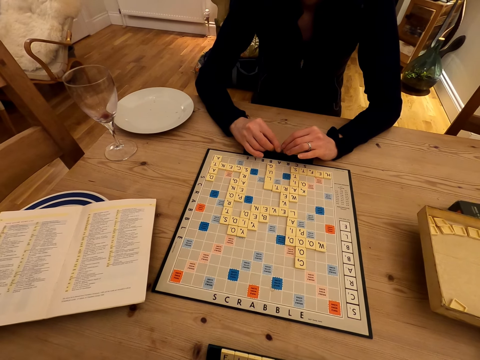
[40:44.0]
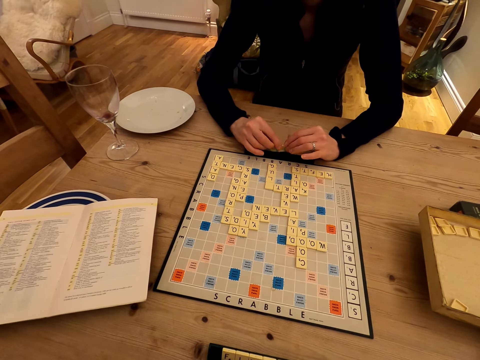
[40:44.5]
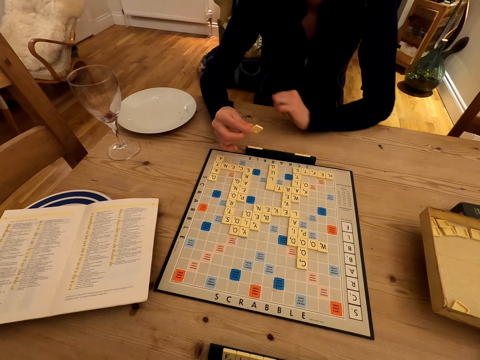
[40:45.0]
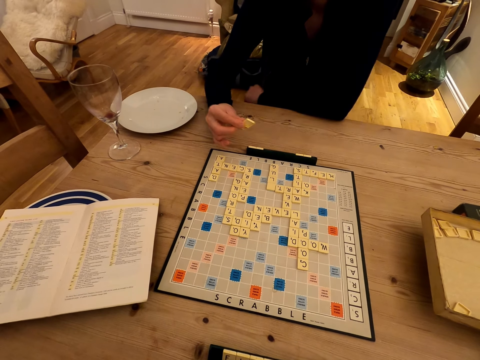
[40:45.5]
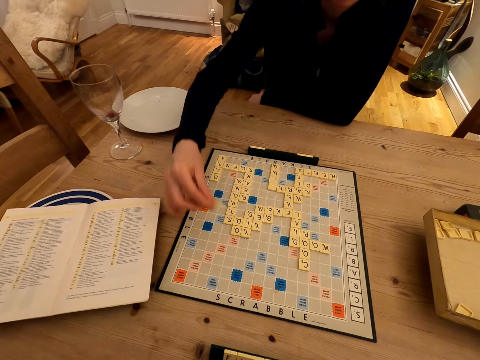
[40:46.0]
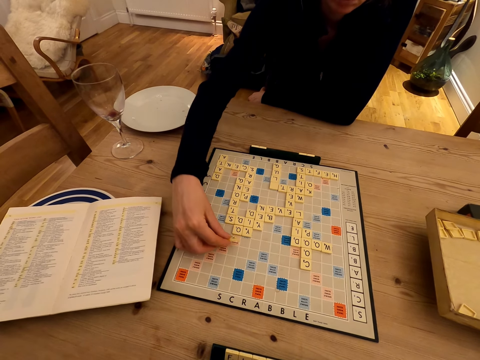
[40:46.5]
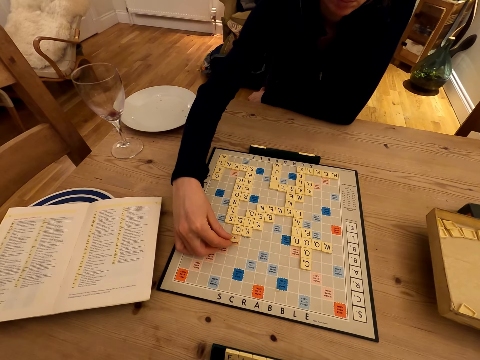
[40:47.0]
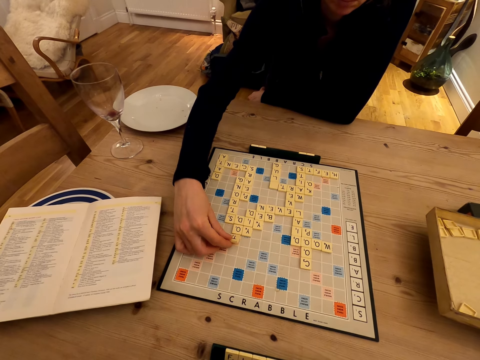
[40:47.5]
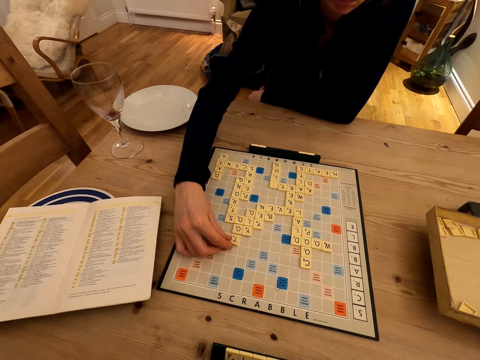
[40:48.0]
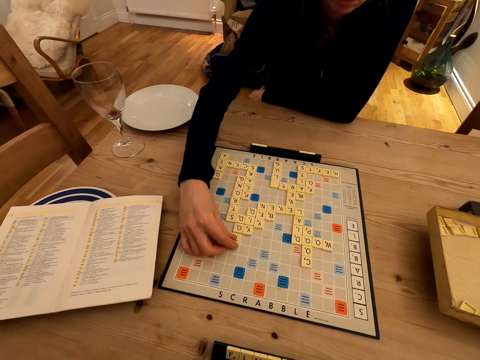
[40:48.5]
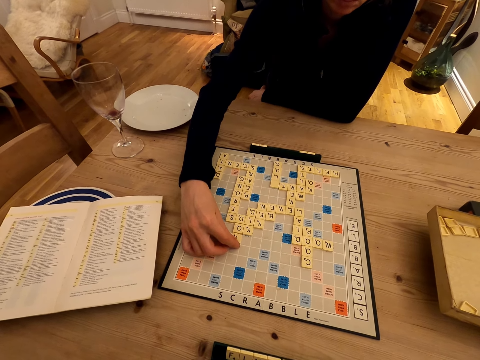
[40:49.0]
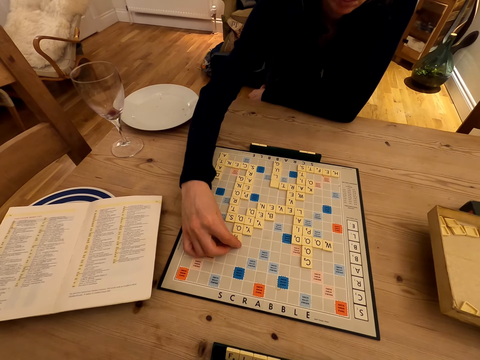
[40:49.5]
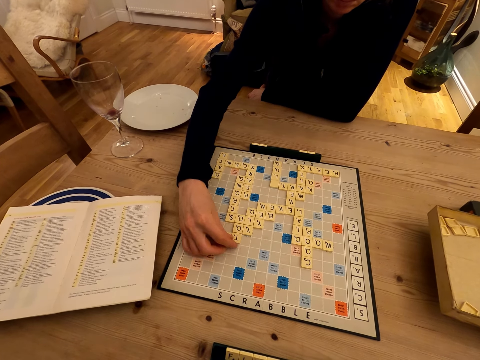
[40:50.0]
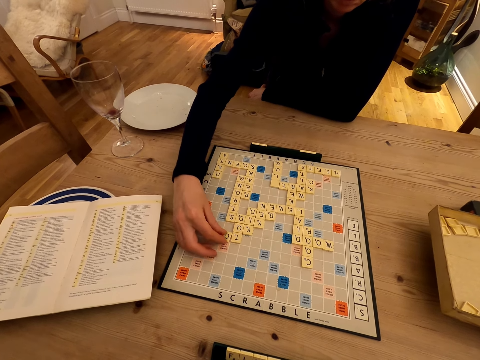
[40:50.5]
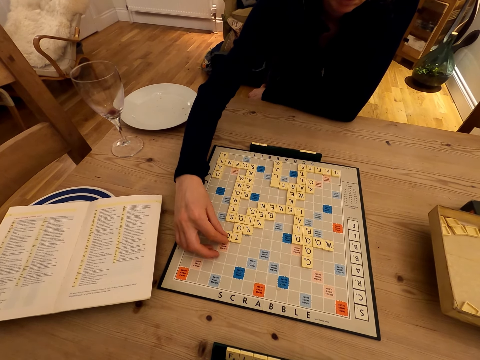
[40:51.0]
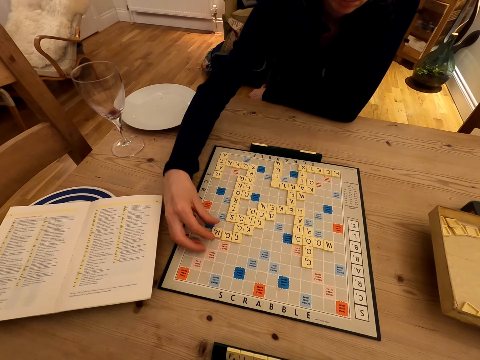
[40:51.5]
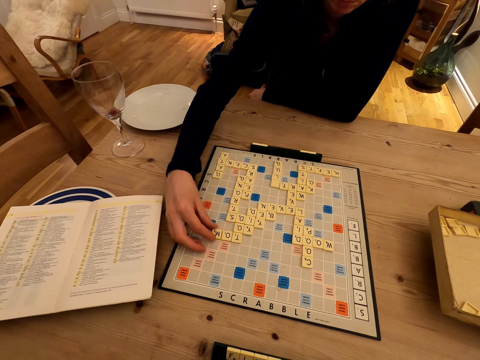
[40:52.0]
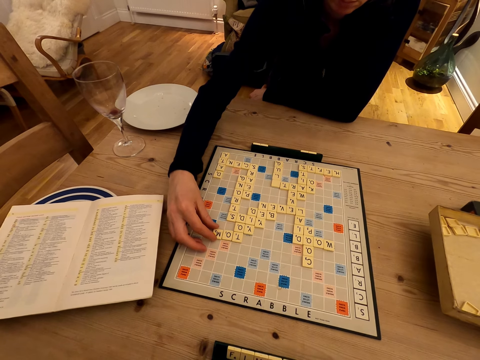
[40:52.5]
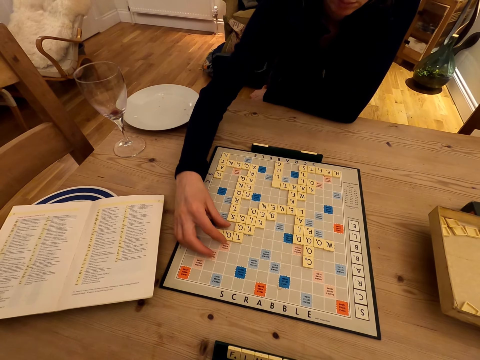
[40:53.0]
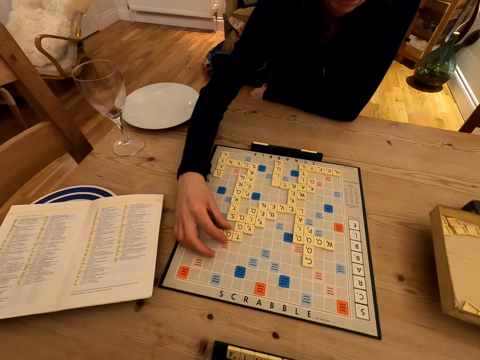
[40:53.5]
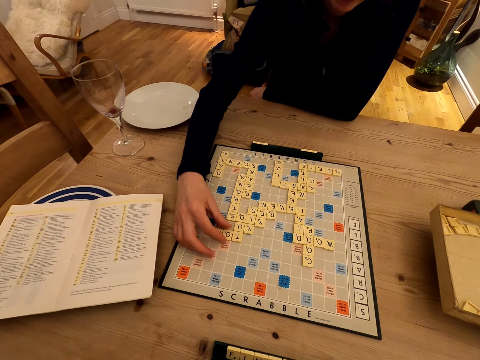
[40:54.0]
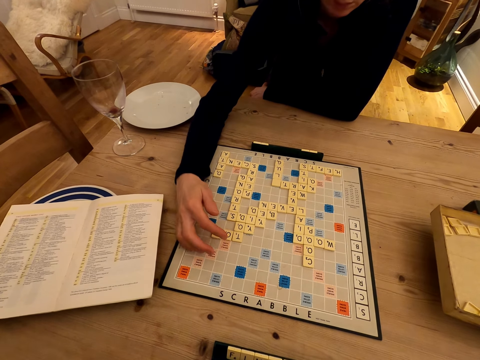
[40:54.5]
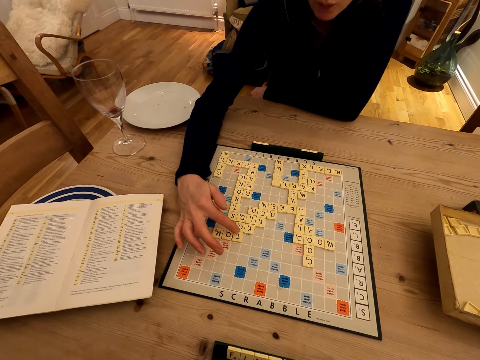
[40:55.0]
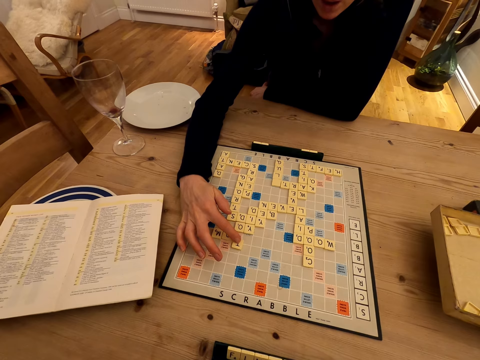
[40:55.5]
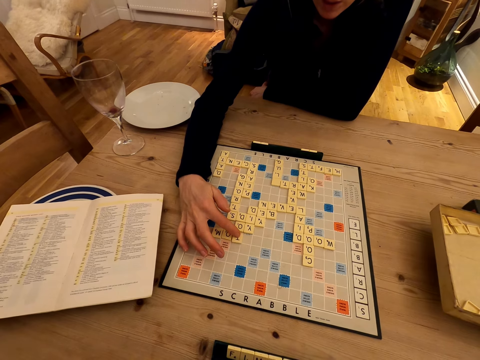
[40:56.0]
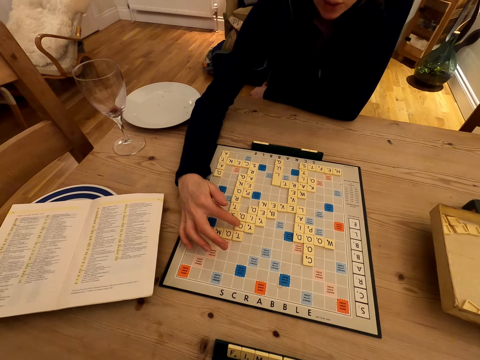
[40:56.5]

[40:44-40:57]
The camera wearer lifts the button. They put the button on the board. A person plays the Carcassonne board game.

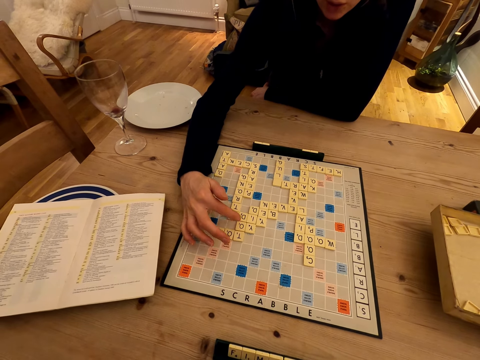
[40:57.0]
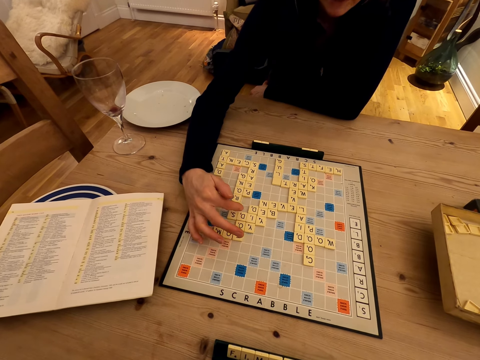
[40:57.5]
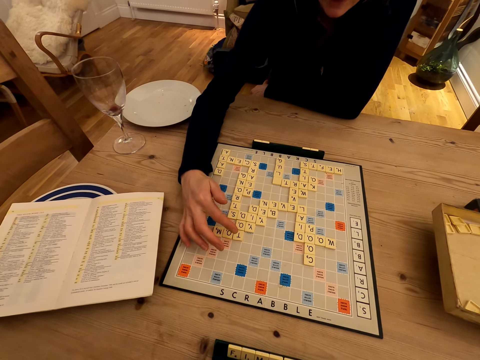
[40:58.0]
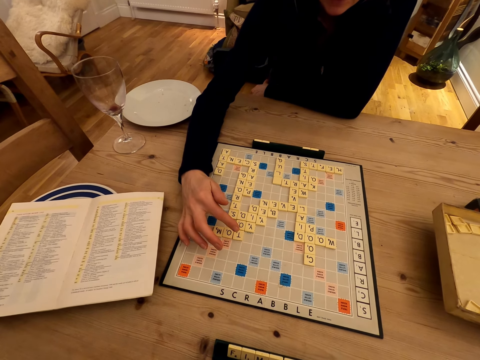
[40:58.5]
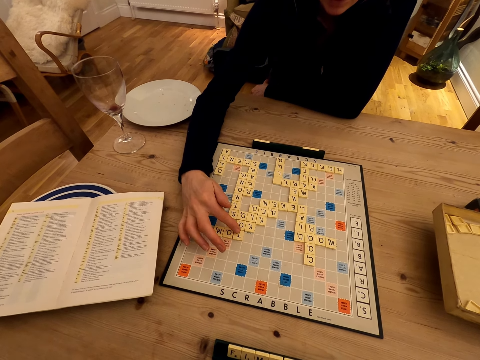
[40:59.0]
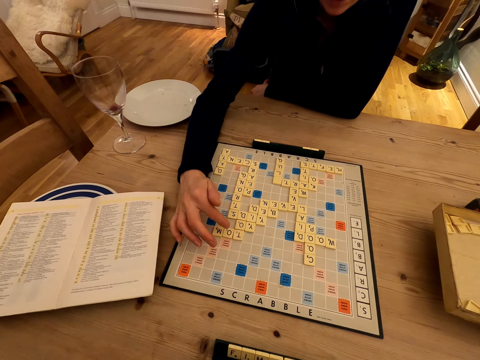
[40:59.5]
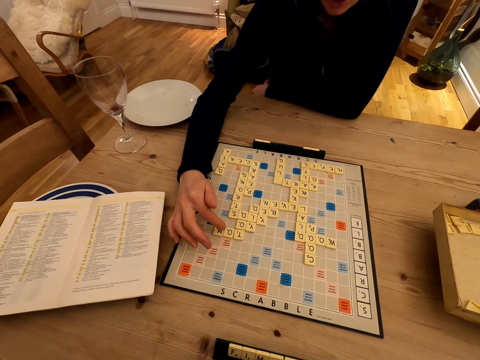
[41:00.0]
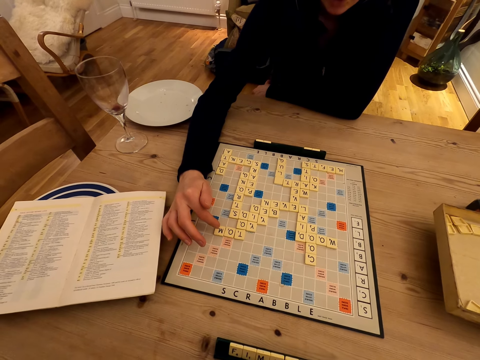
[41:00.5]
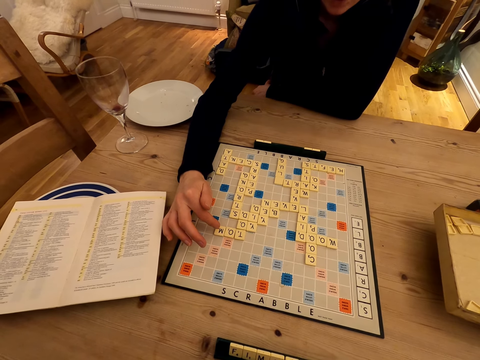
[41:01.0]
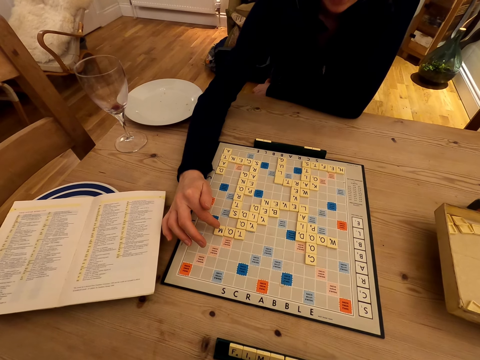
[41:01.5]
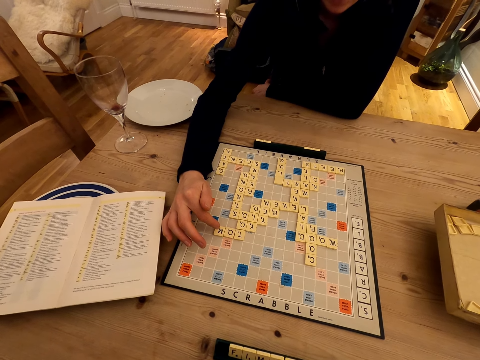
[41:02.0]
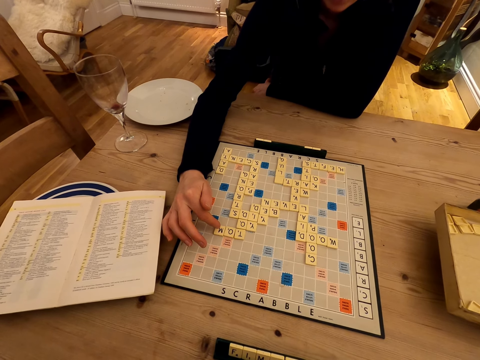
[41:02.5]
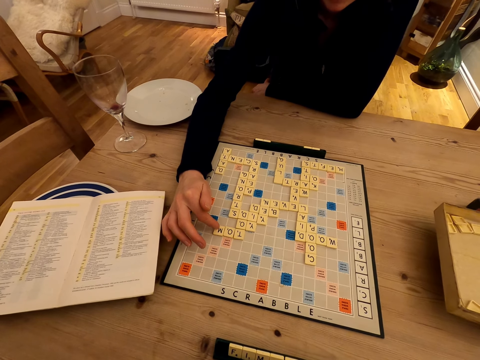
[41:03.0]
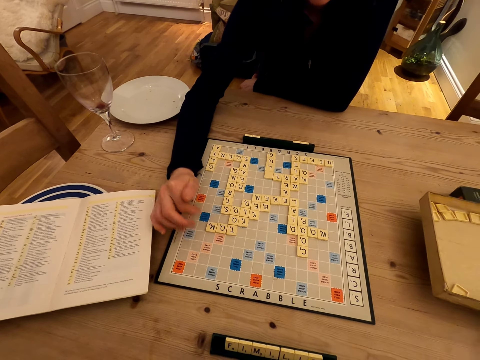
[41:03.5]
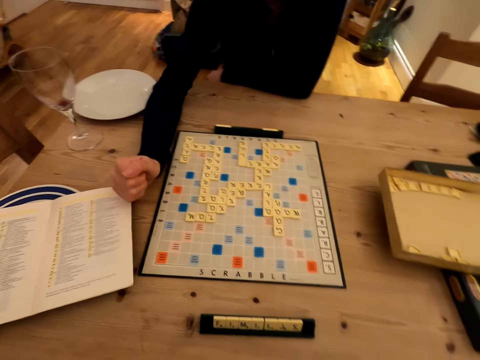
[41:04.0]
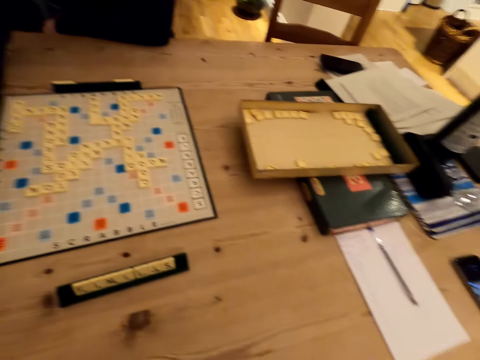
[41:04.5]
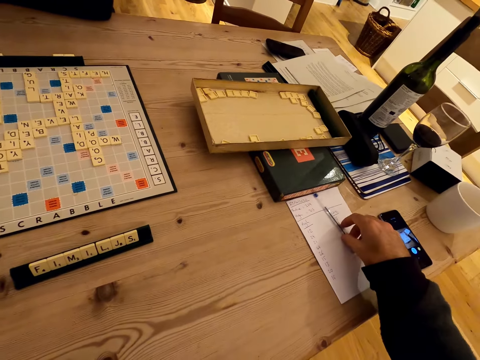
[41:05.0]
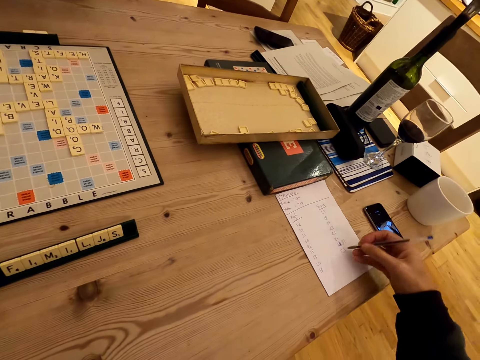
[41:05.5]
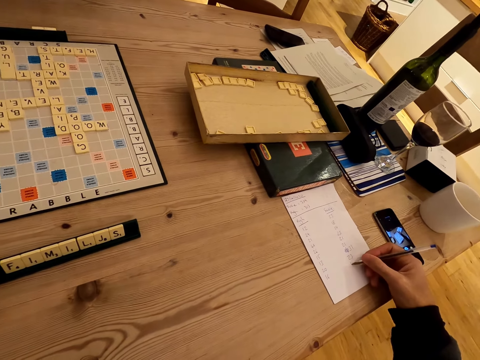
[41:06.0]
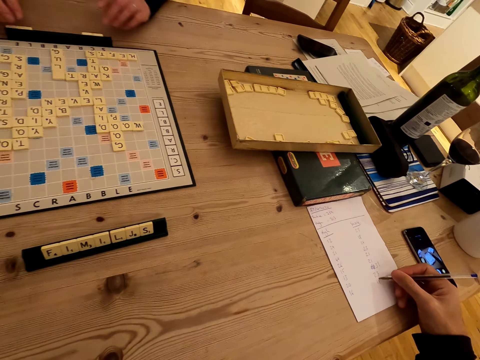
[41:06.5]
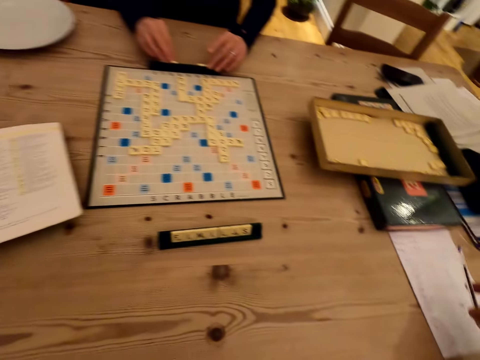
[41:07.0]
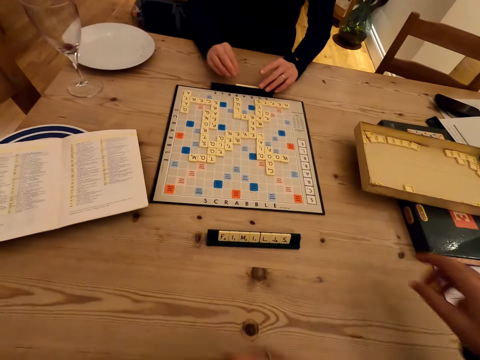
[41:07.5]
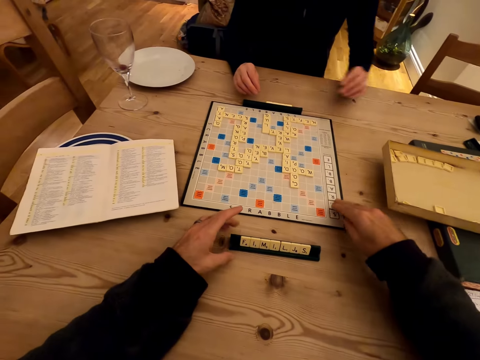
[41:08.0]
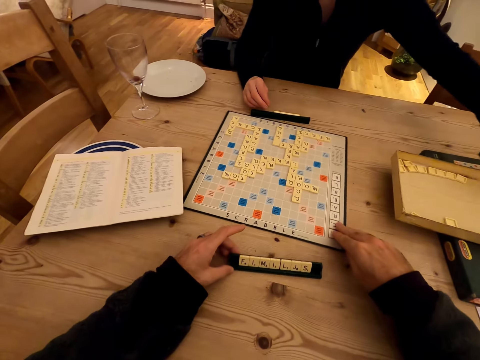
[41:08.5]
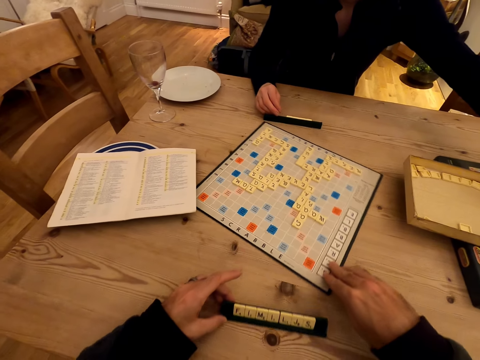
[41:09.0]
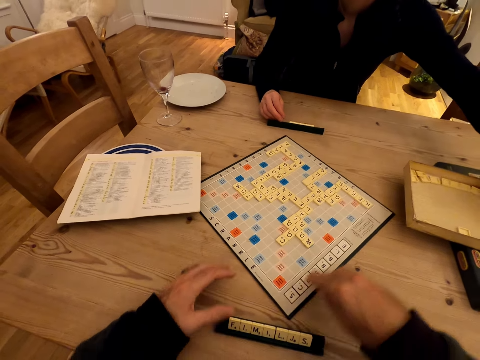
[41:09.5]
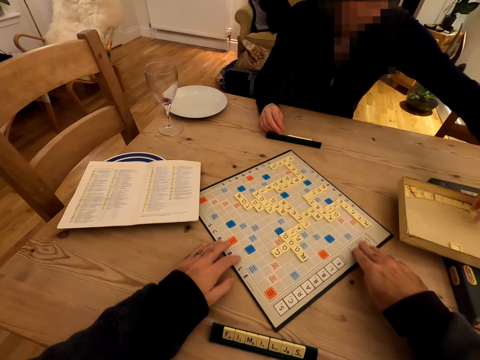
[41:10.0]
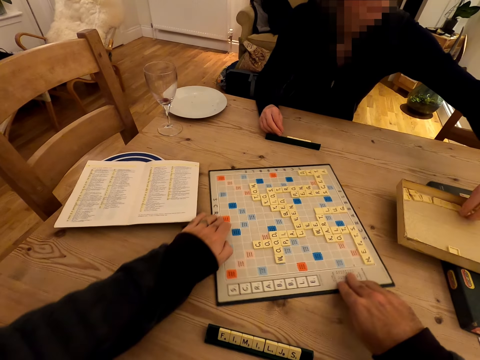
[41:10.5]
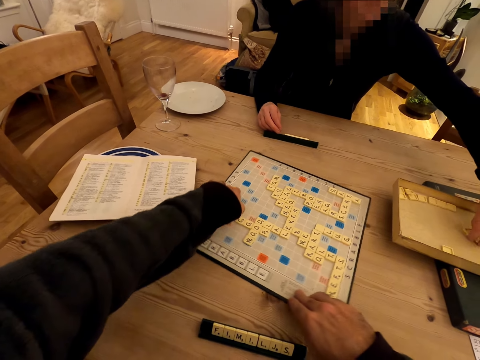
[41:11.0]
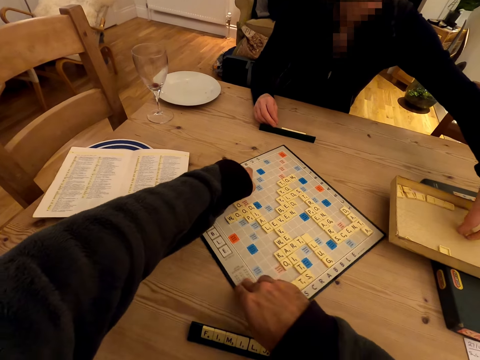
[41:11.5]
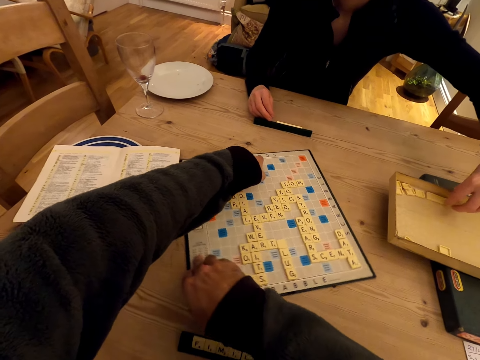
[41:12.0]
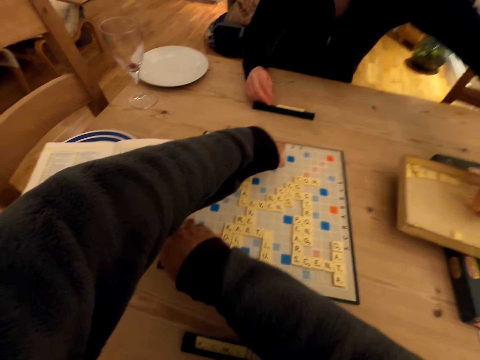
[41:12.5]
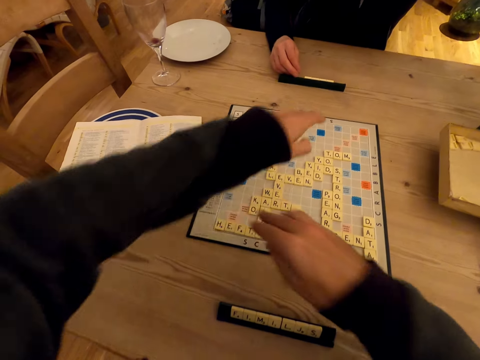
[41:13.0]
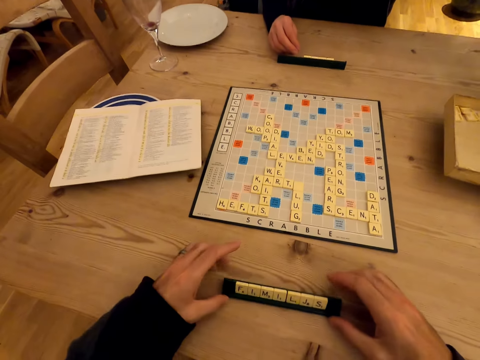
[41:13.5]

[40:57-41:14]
The camera wearer puts a hand over the button. They look to the side. A man writes on the paper, puts the pen down, and moves the board. The camera wearer moves the board game. The man picks up the Carcassonne puzzle.
